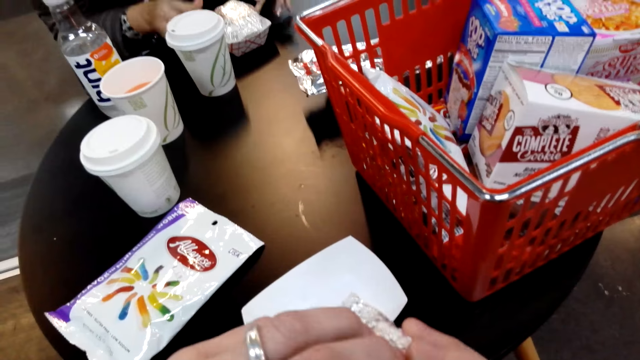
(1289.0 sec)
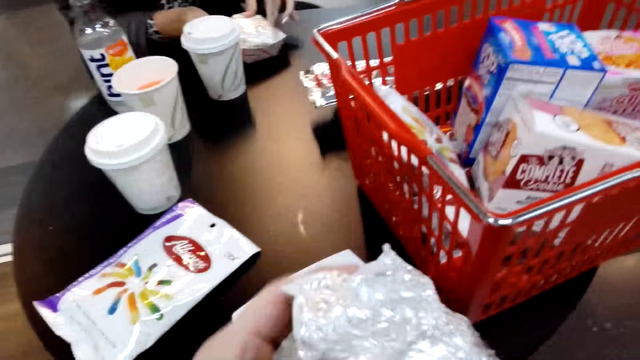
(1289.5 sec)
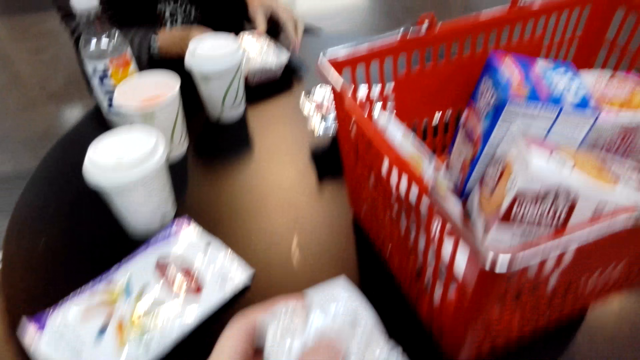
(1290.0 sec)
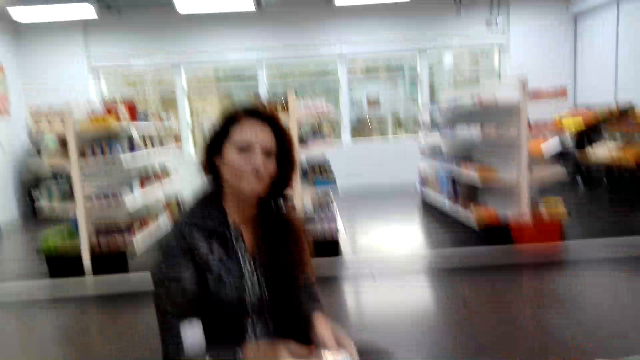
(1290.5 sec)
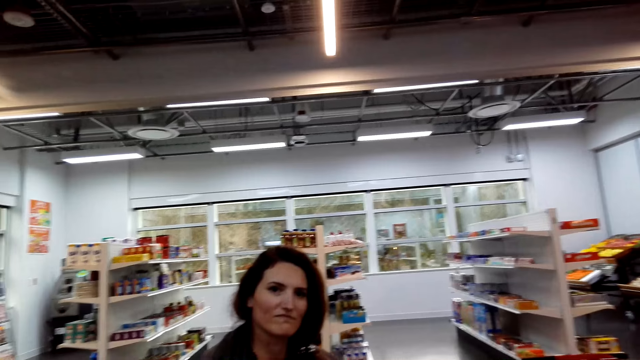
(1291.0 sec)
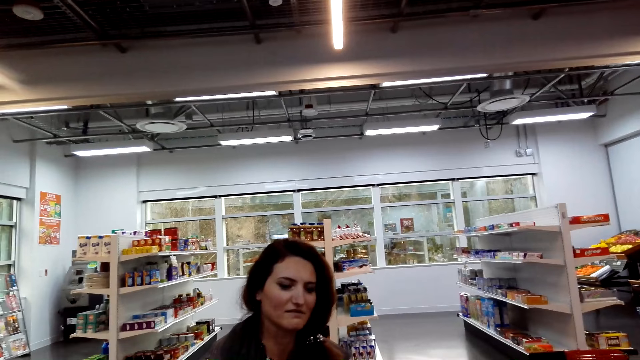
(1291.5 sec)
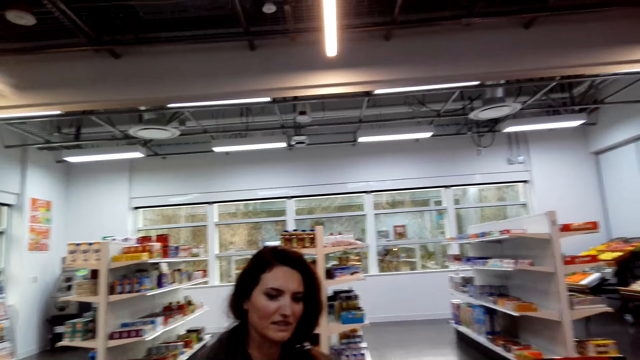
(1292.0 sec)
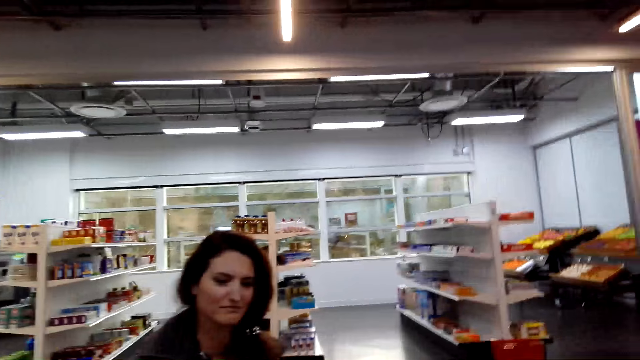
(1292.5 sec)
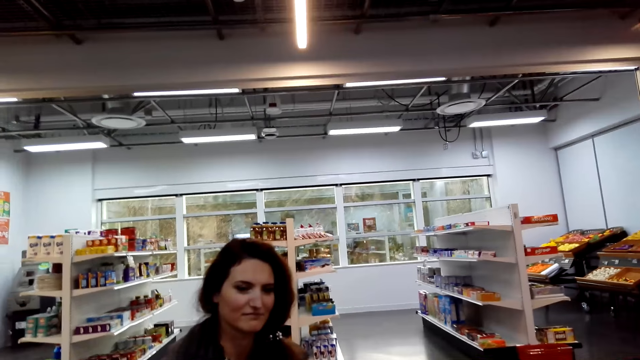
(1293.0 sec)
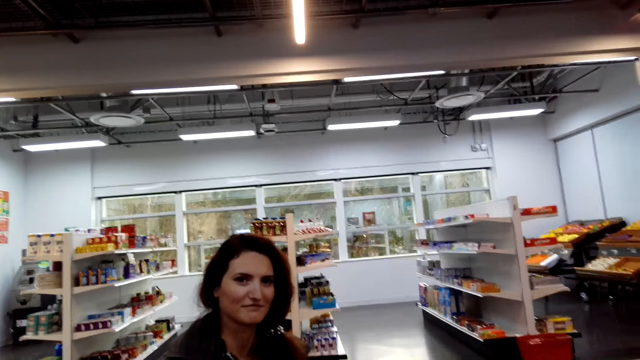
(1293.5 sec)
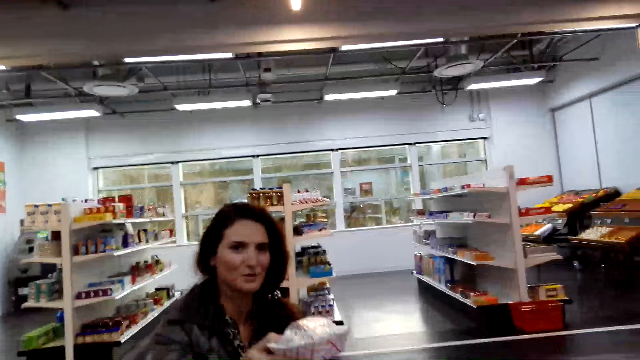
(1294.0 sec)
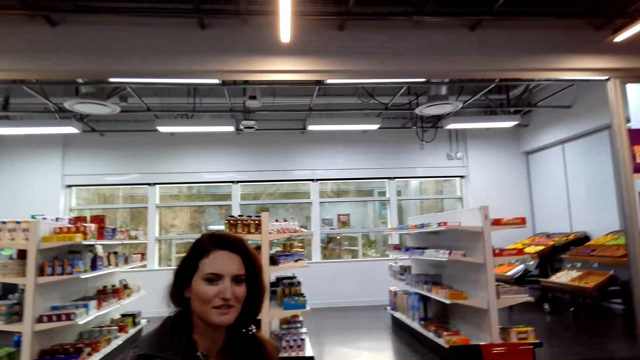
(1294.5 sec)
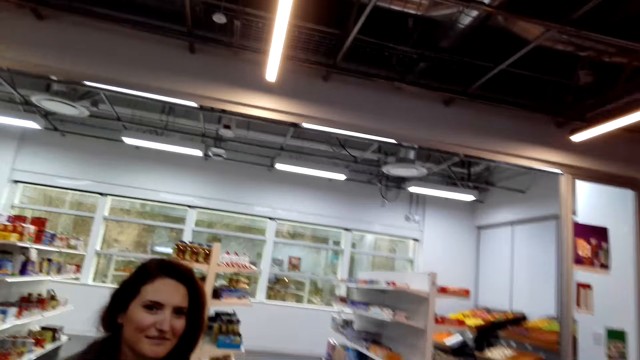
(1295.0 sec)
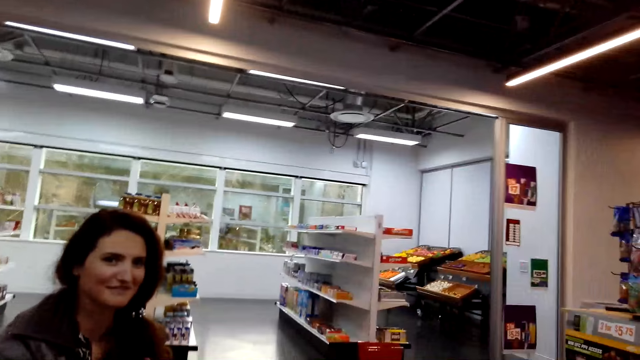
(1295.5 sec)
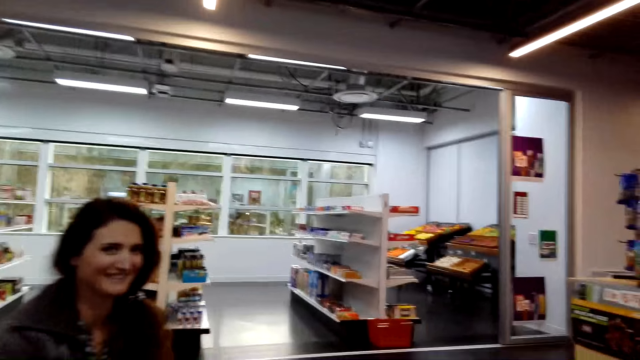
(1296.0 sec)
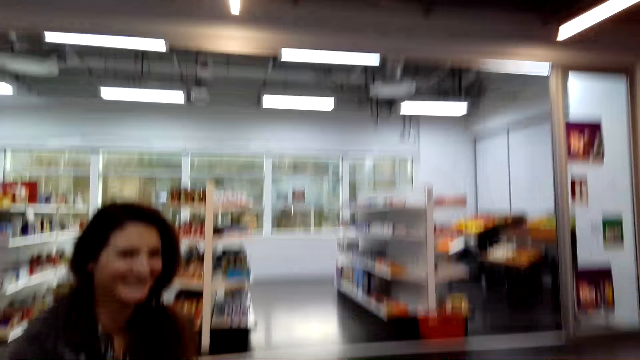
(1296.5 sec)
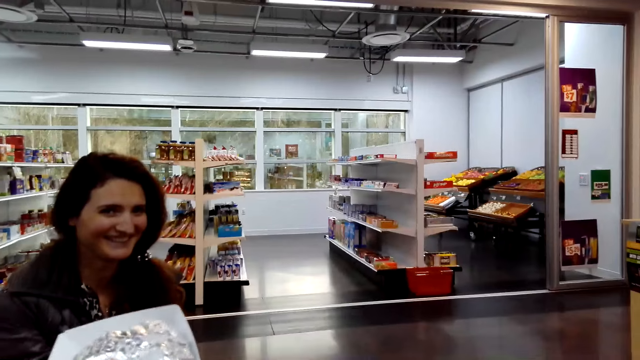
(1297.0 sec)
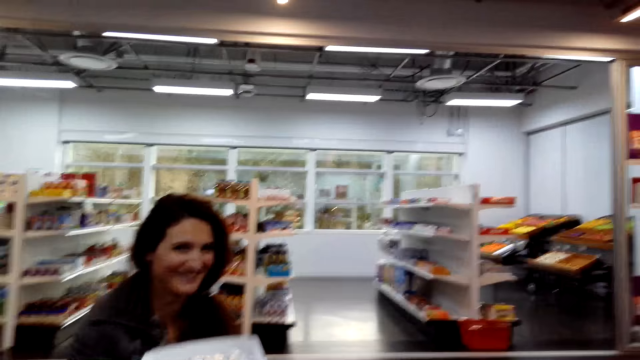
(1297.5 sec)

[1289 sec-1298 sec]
The camera wearer folds the foil. They speak to a woman. They look at the woman. They speak to the woman. The woman hands the camera wearer her burger. The woman holds the burger. The woman speaks to the camera wearer. The camera wearer speaks to the woman.

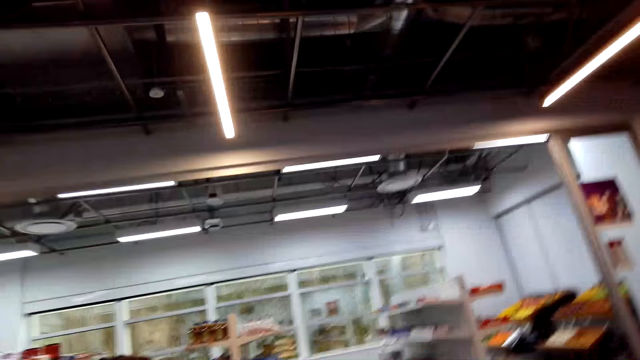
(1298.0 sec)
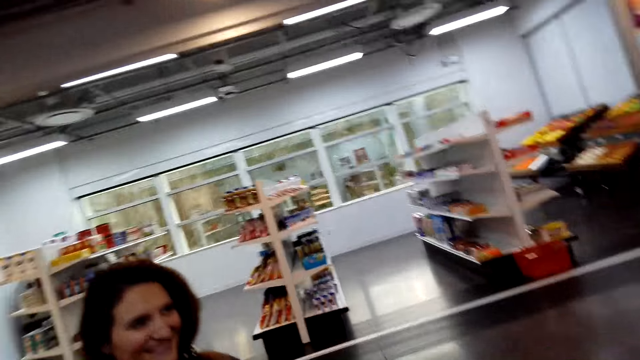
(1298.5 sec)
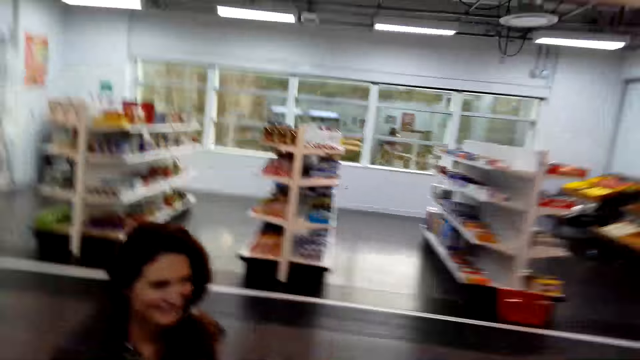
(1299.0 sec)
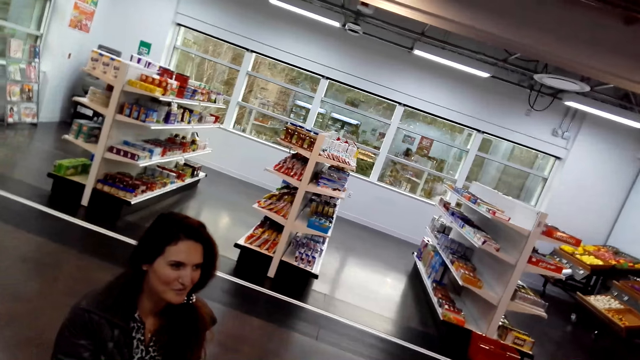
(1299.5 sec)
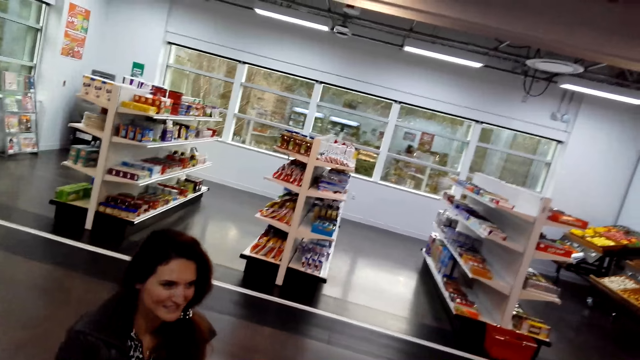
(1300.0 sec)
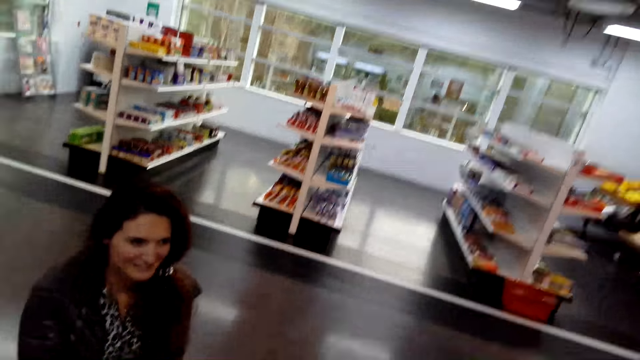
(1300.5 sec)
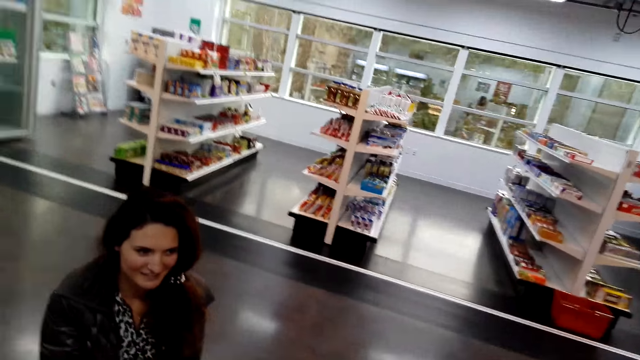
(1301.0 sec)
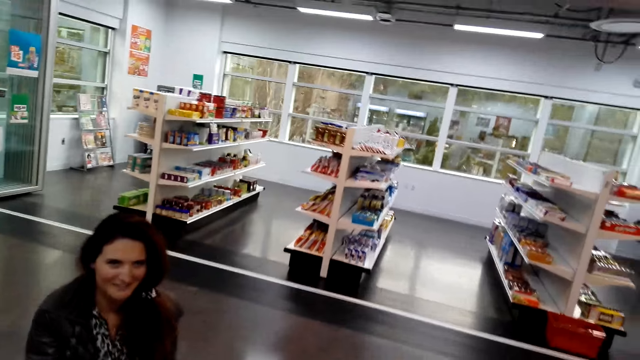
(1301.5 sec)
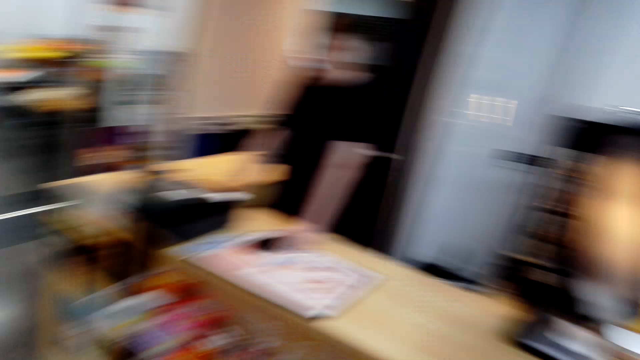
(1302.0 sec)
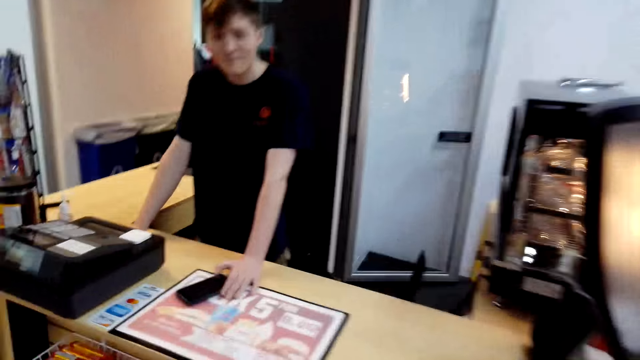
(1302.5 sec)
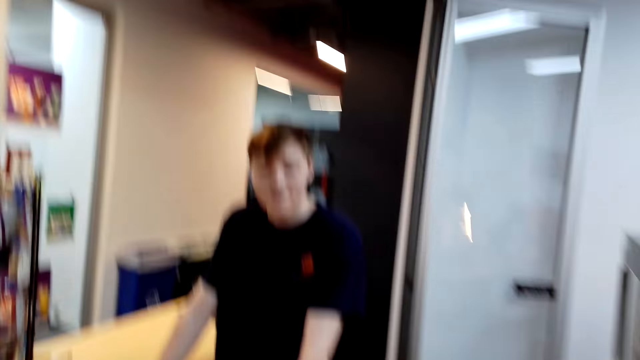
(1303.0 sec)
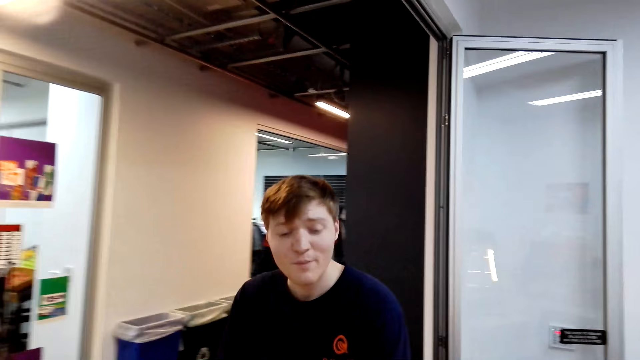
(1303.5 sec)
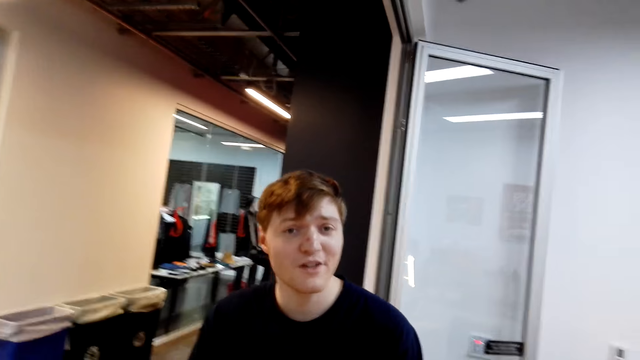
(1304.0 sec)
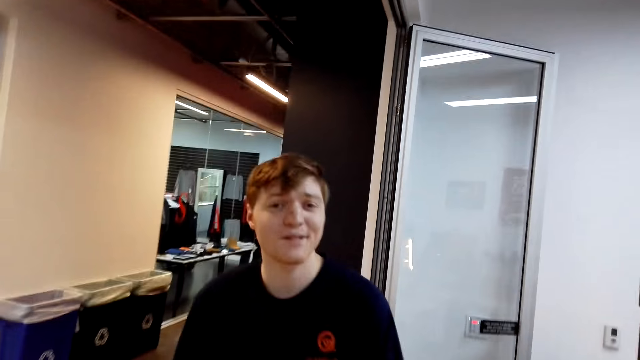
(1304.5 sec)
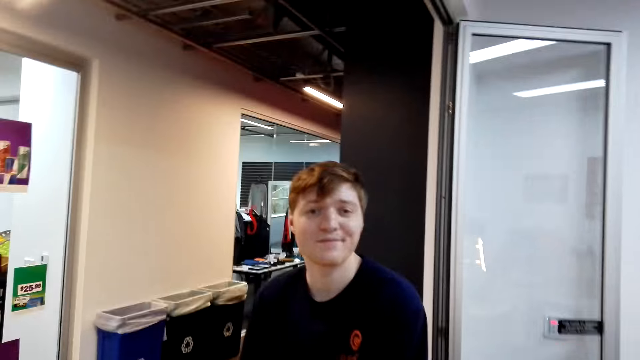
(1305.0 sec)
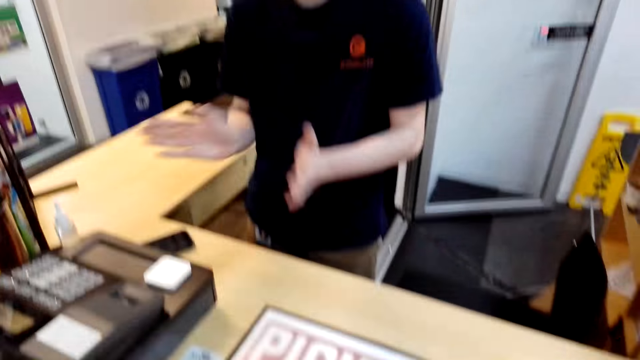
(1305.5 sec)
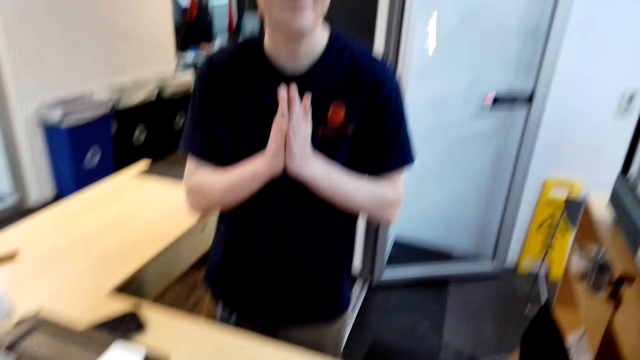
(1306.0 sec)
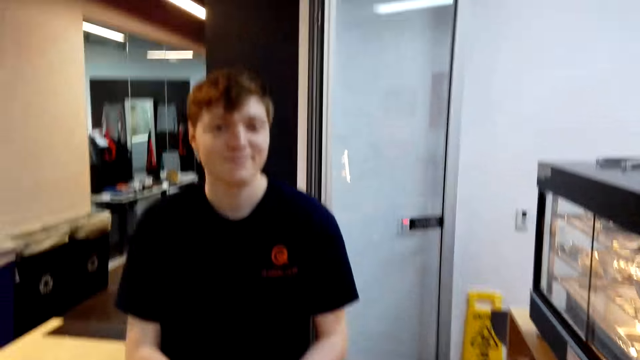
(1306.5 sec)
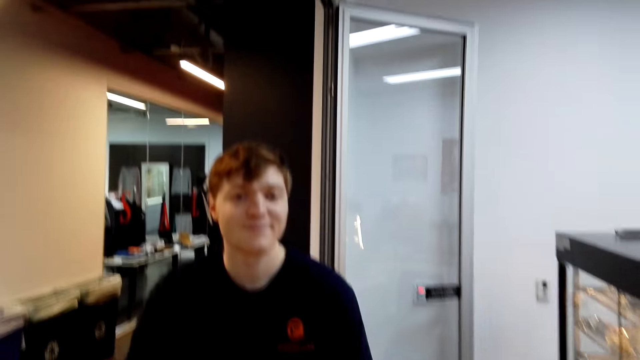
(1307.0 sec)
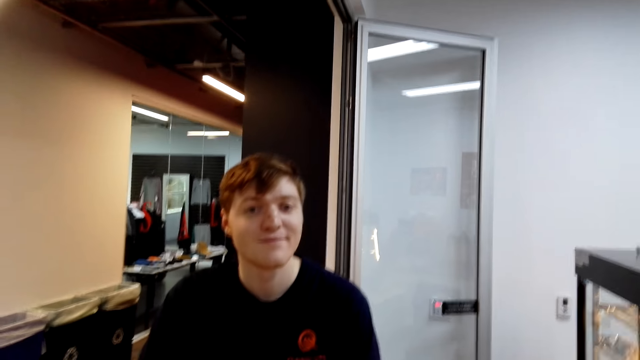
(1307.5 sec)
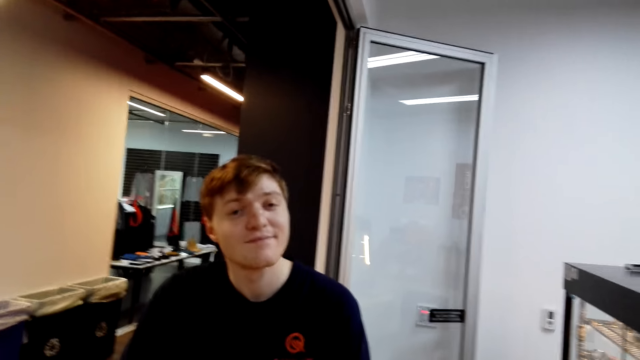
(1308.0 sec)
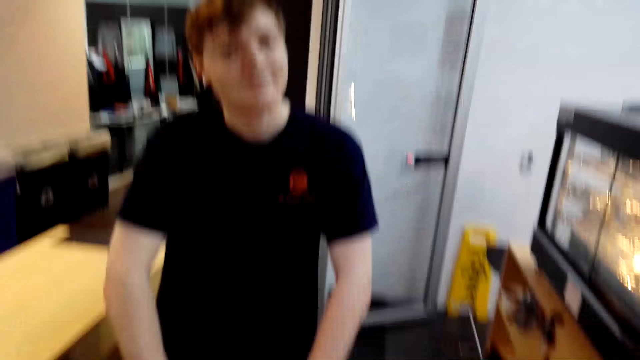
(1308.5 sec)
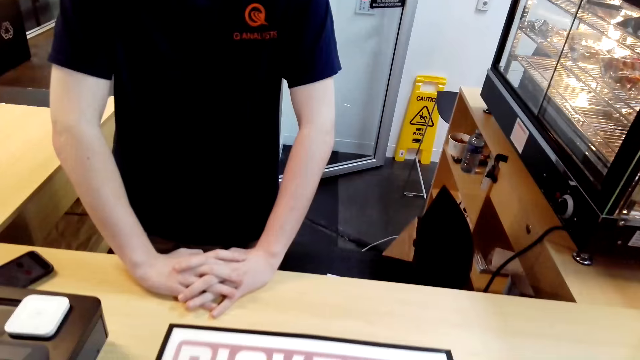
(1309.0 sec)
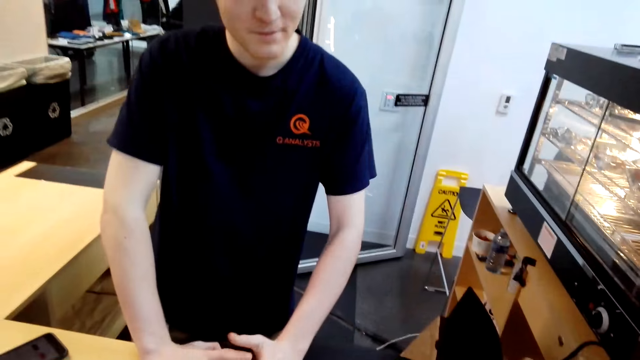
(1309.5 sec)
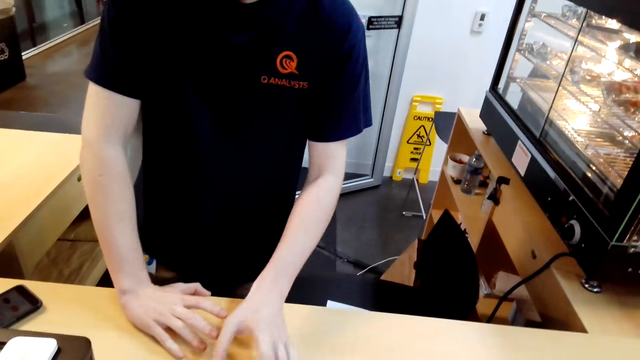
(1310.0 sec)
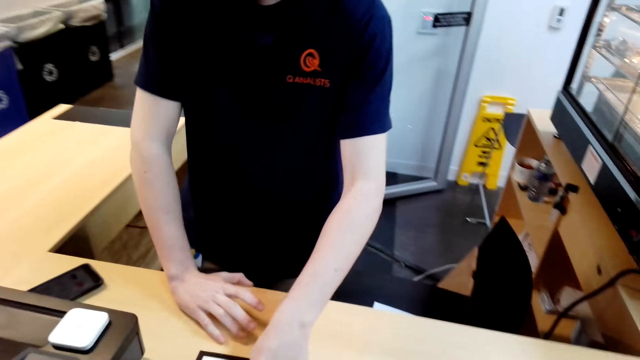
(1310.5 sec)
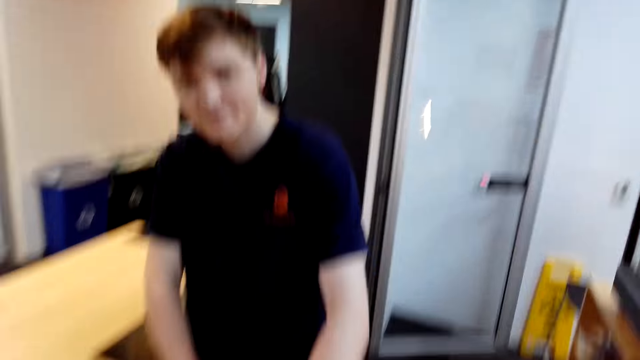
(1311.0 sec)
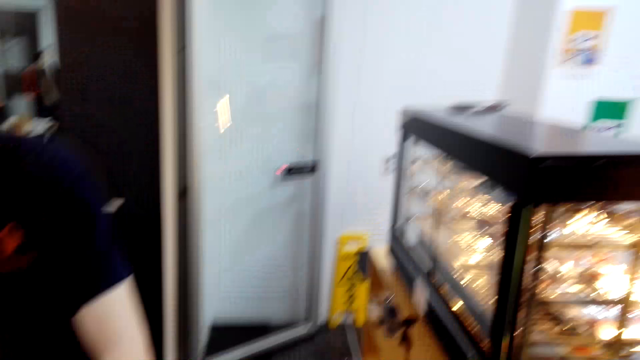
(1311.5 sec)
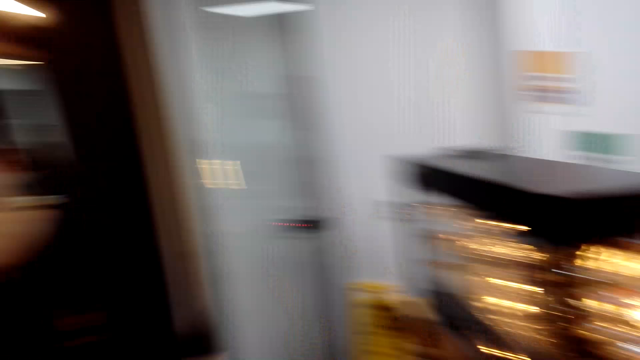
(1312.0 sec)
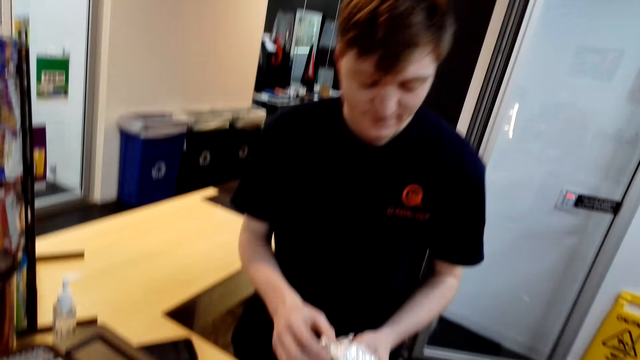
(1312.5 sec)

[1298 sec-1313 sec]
The woman speaks to the camera wearer. The camera wearer walks and looks at the woman. The woman speaks to the camera wearer. The camera wearer speaks to the woman, walks, and looks at a cashier. The cashier speaks to the camera wearer. The camera wearer speaks to the cashier. The cashier claps the hands. The cashier speaks to the camera wearer. The cashier picks up the burger. The camera wearer speaks to the cashier.
